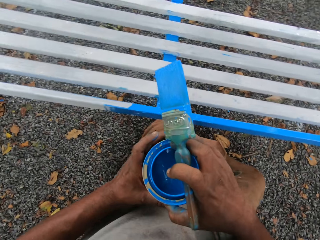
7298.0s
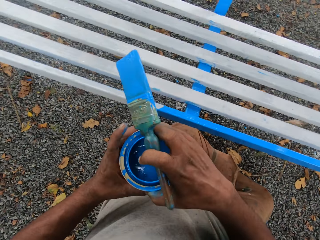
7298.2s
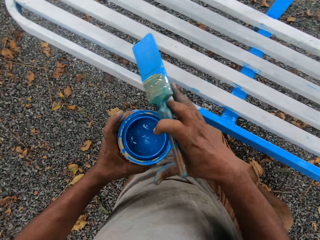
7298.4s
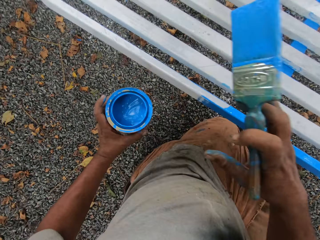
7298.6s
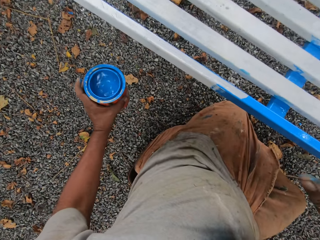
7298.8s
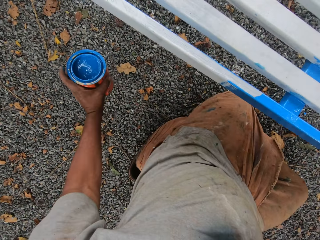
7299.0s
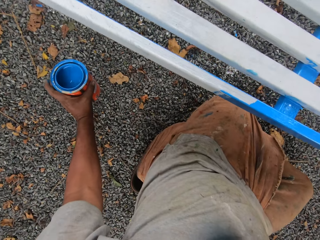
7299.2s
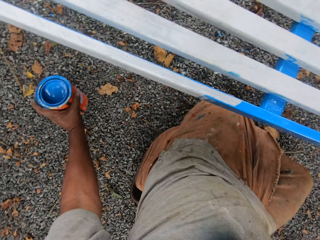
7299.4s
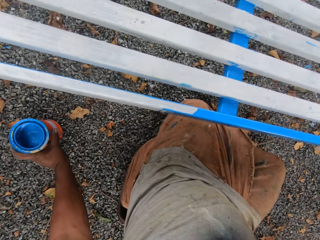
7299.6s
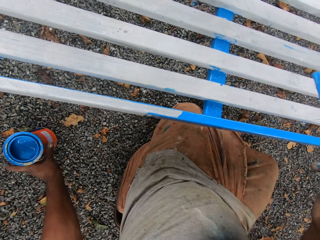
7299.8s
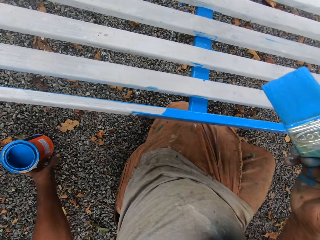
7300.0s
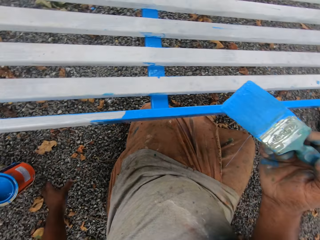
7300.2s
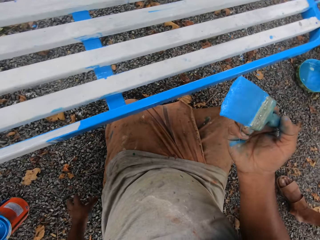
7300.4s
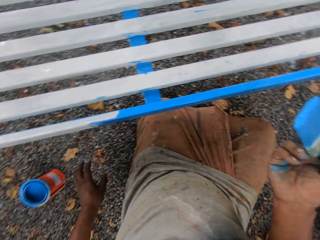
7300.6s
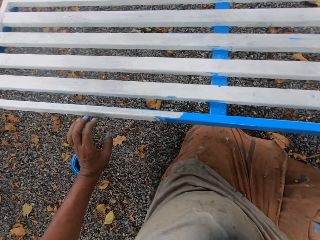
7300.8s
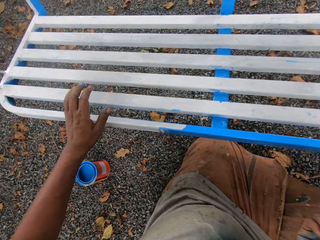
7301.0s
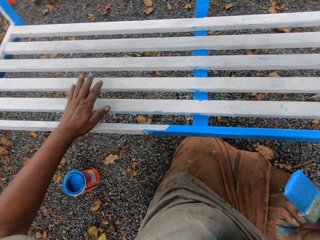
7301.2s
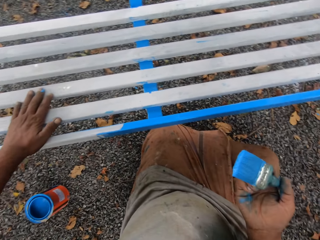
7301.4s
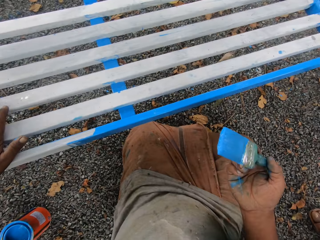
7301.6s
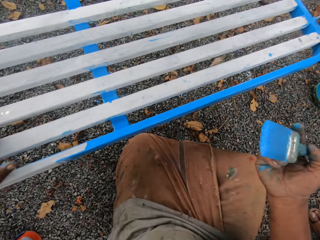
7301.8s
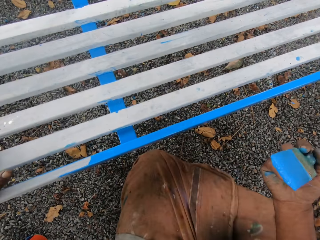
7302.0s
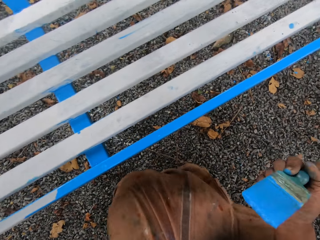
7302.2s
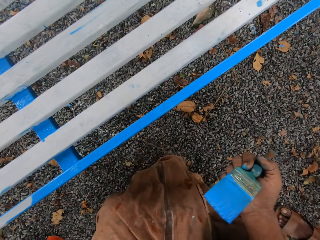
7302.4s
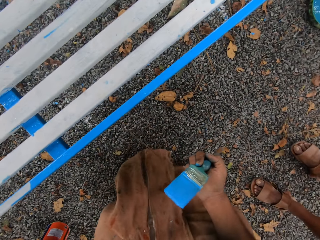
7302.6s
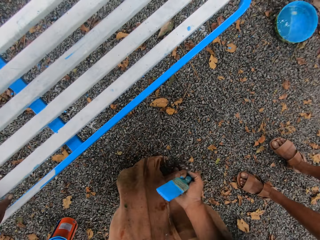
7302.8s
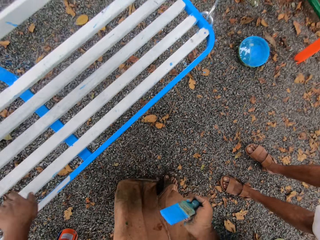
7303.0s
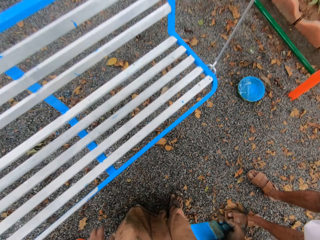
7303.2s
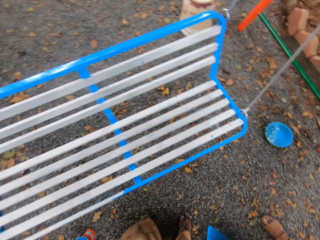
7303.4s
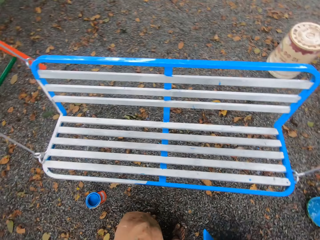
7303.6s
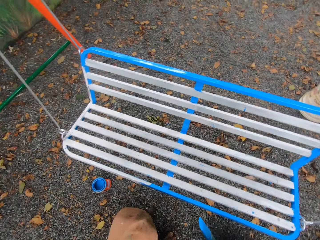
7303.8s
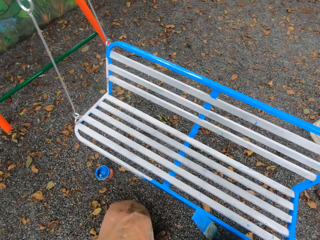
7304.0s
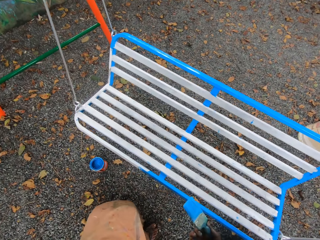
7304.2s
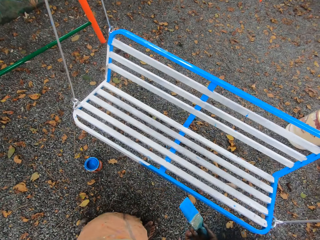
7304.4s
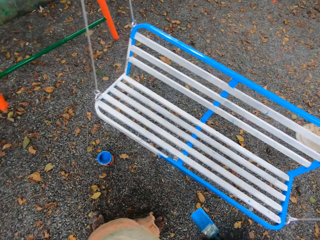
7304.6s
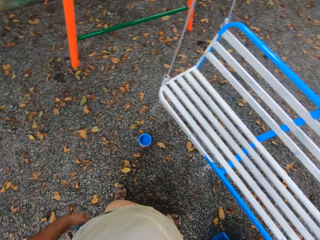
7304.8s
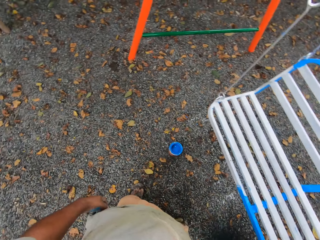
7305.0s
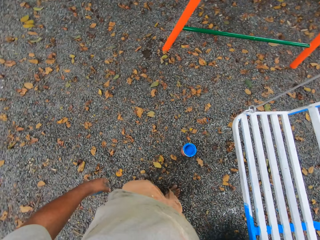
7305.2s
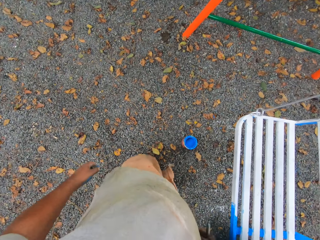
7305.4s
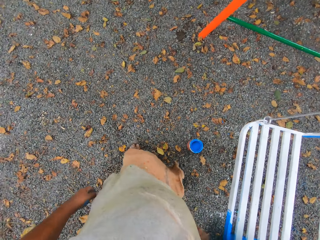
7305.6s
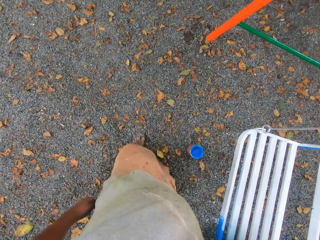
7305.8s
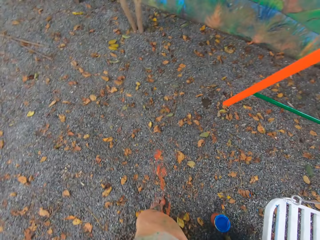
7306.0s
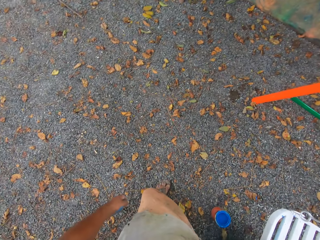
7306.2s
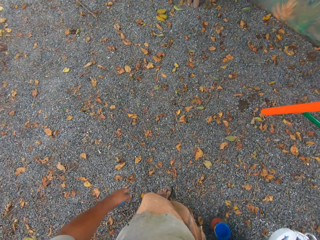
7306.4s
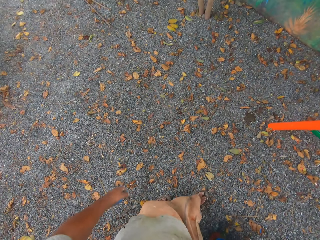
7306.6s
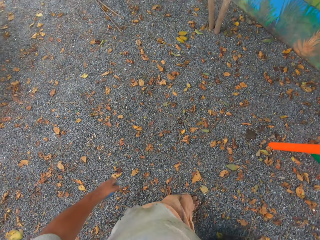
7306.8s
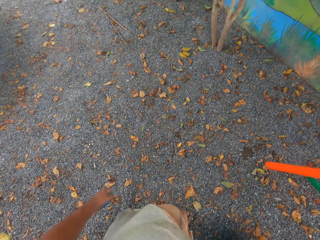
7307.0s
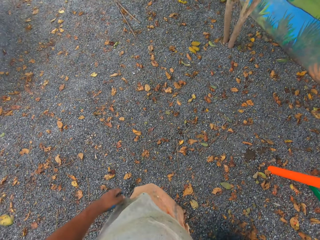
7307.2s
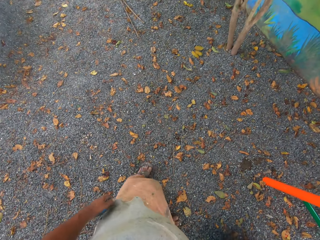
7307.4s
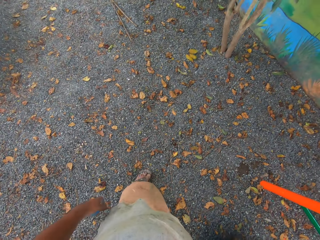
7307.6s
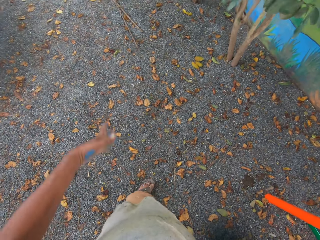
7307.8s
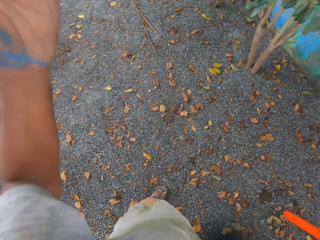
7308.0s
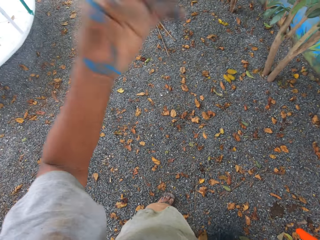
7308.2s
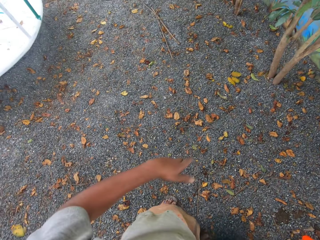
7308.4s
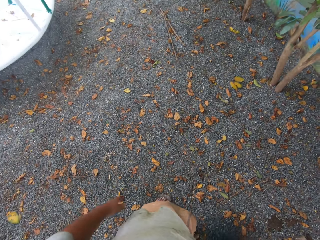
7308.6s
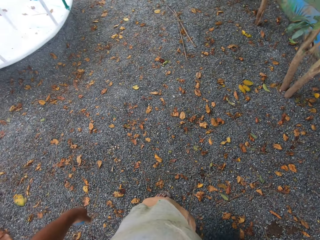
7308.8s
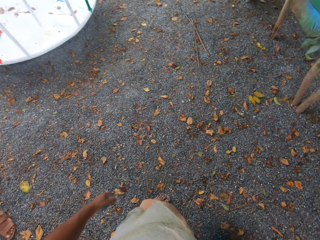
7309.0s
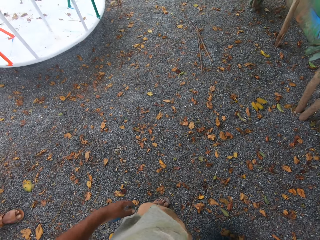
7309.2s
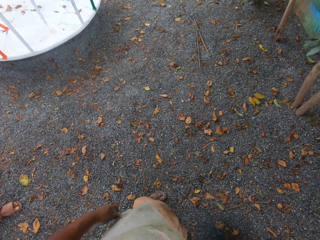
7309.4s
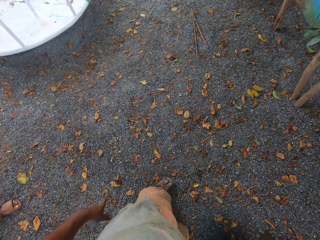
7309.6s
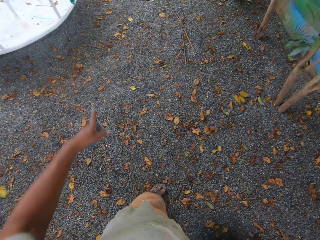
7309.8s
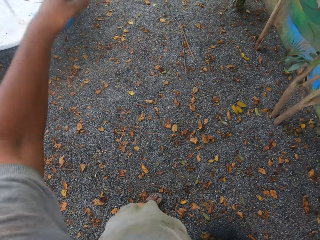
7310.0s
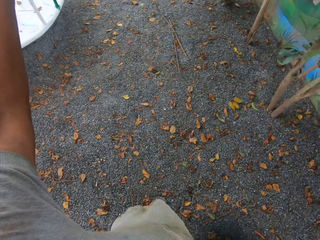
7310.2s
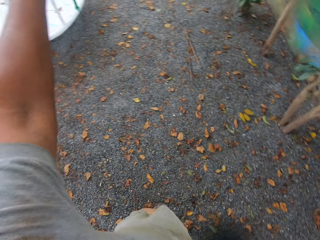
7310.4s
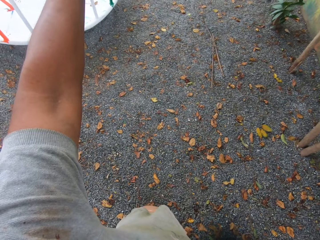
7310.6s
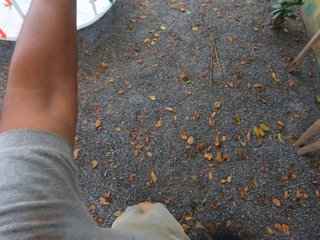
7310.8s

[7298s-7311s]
The camera wearer collects the paint tin with his left hand. He drops the paint tin on the ground. He puts his left hand on the seat. He gets up from beside the seat. He discusses with a man.

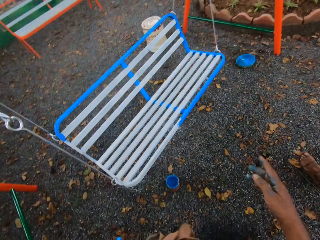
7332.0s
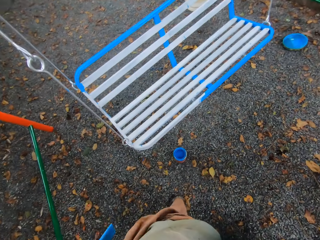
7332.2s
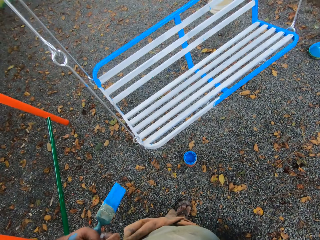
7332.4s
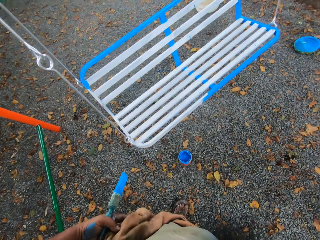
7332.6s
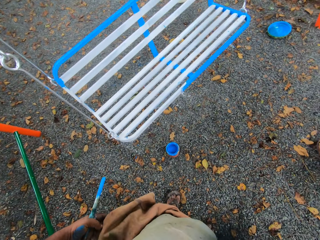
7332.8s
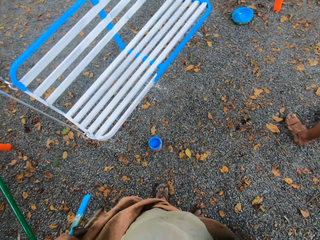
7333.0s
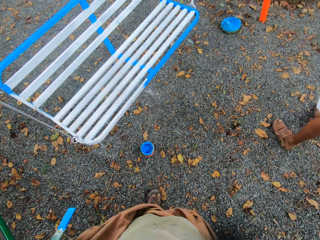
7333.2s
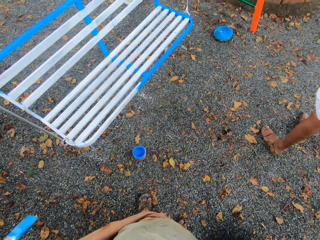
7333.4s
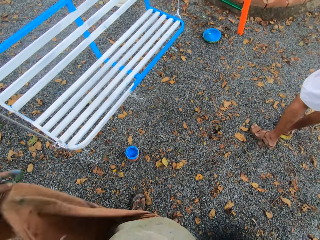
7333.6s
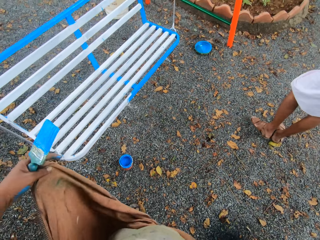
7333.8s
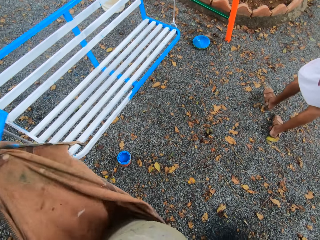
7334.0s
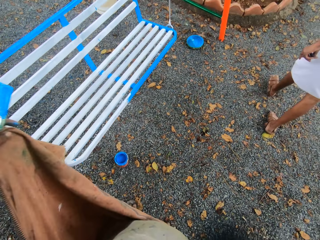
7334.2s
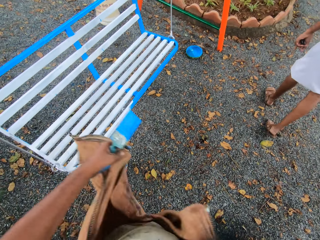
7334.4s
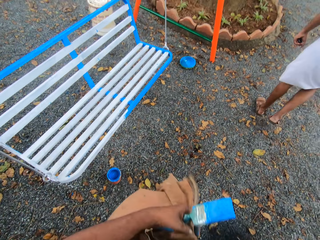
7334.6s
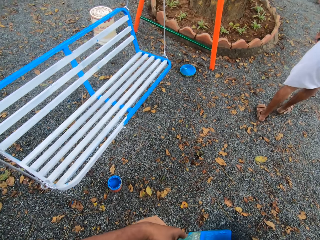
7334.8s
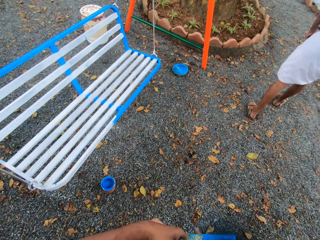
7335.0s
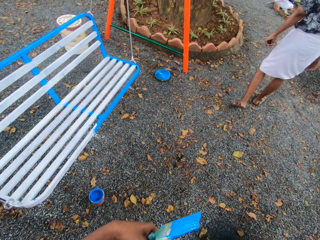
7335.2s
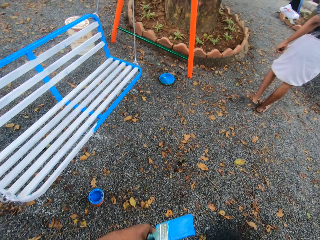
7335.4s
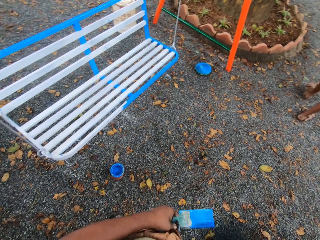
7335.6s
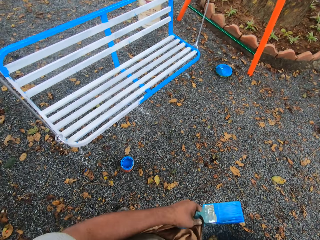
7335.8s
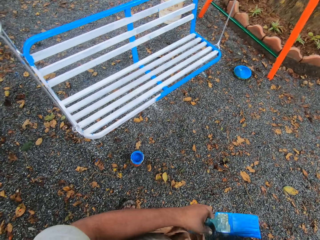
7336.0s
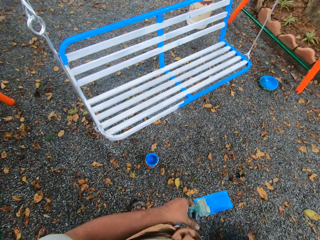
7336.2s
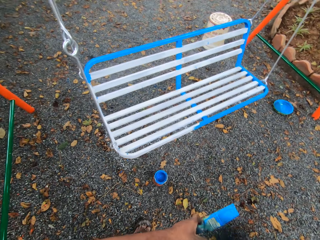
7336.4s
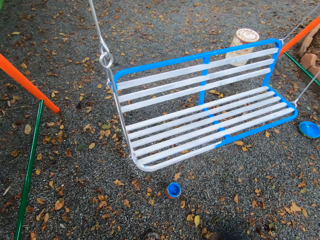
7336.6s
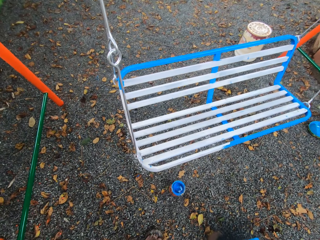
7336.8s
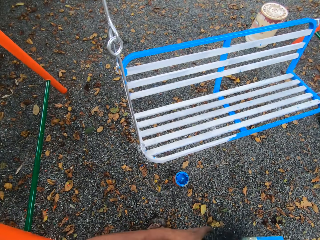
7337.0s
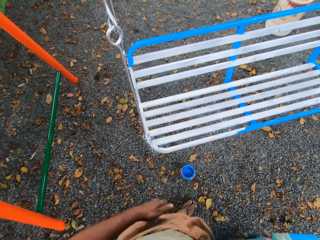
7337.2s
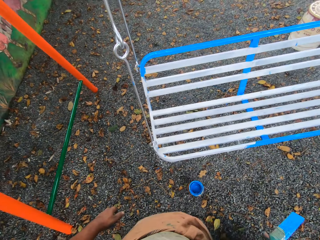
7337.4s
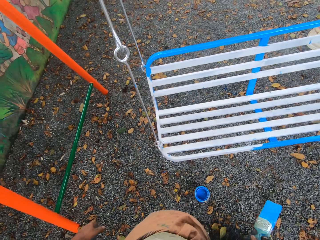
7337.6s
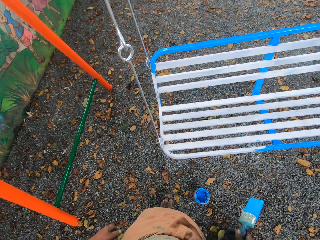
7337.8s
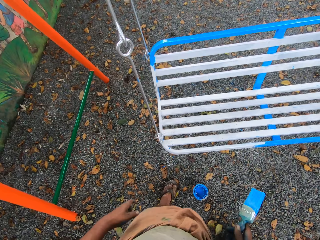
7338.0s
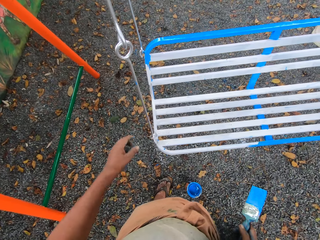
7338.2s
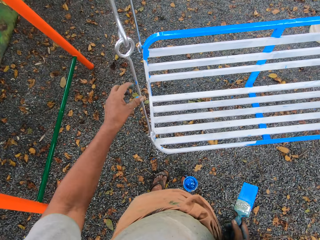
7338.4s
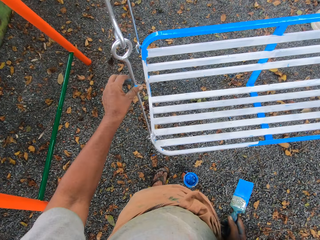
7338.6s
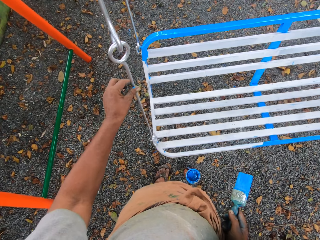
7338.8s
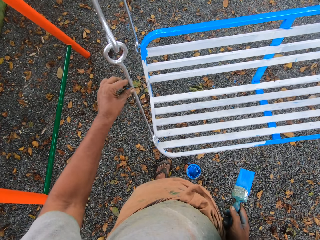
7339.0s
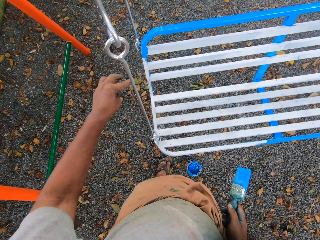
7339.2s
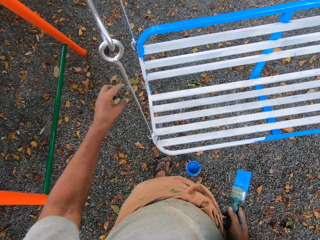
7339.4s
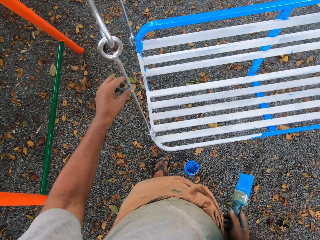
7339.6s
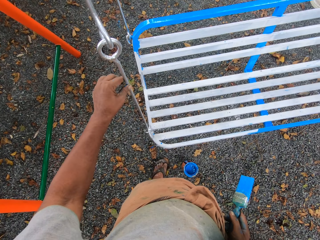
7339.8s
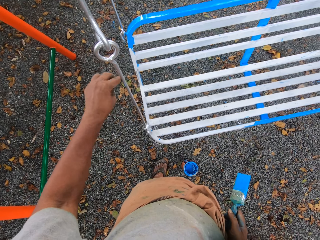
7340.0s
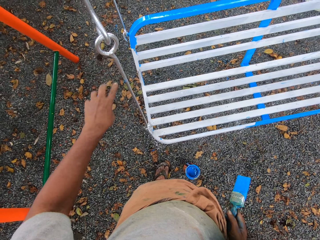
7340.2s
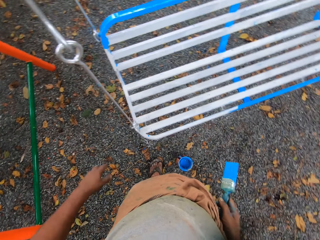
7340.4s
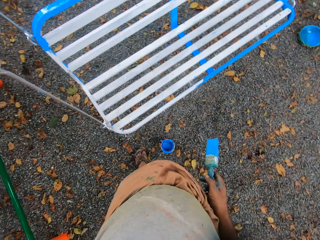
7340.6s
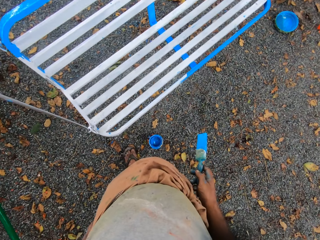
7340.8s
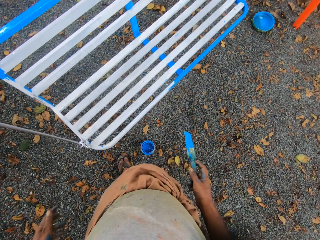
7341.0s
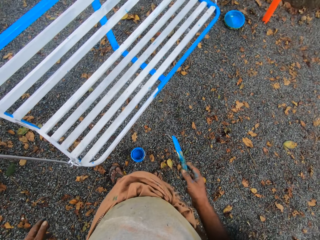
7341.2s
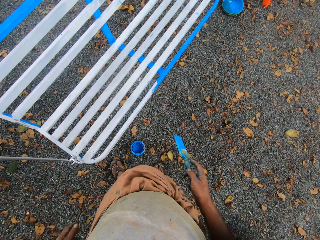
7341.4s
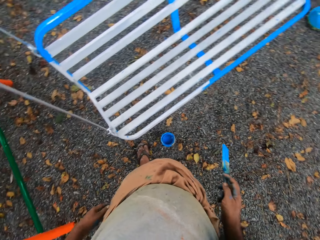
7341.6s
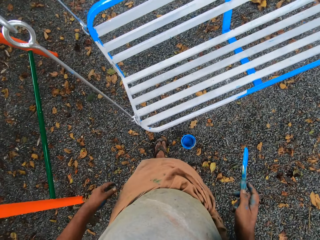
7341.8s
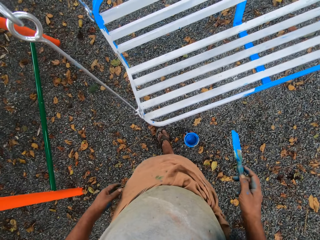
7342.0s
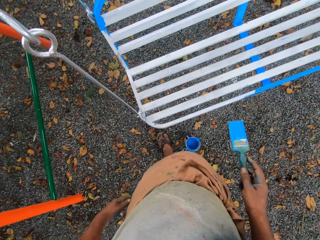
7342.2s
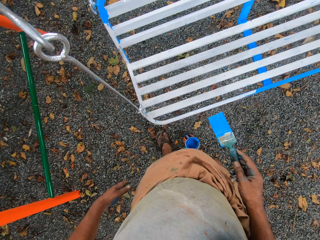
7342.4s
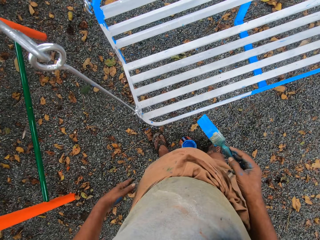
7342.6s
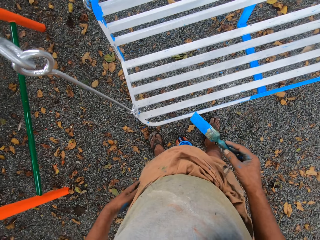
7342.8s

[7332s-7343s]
The camera wearer adjusts the wrapper on his waist. He touches the pole of the seat with his left hand.
